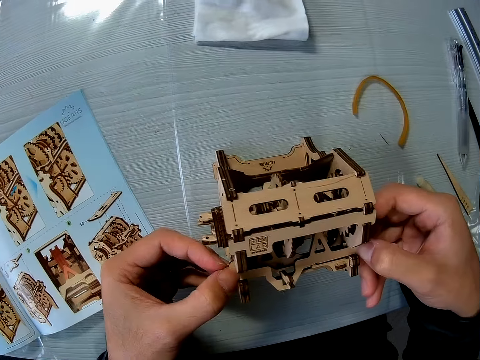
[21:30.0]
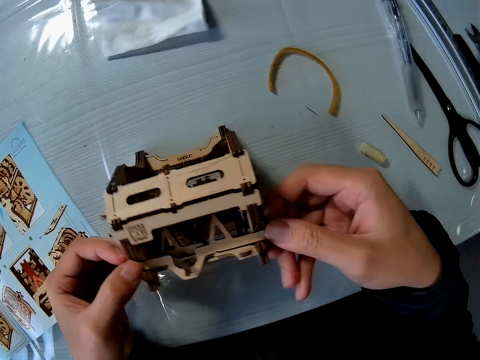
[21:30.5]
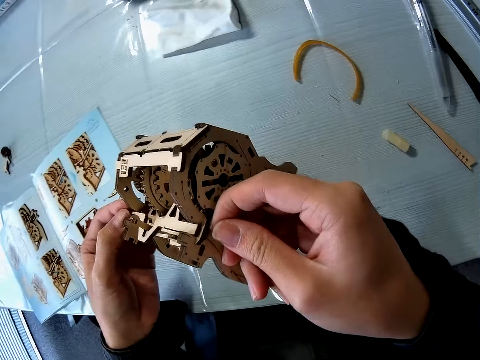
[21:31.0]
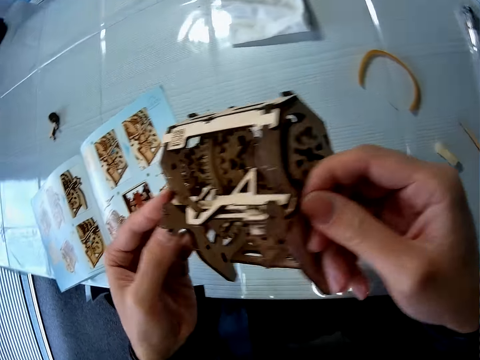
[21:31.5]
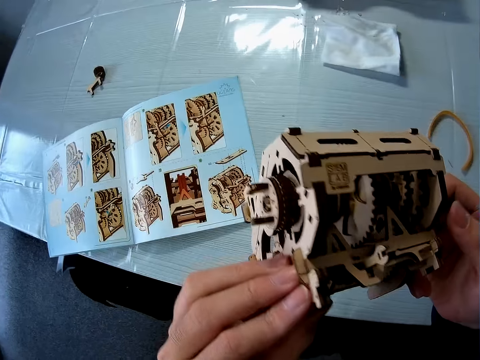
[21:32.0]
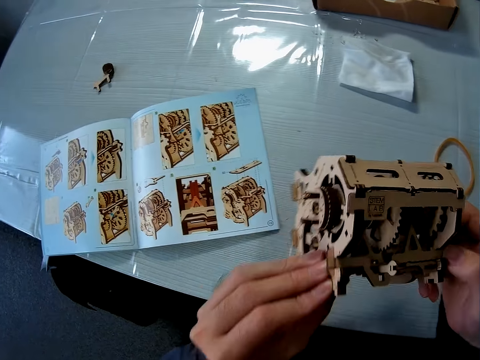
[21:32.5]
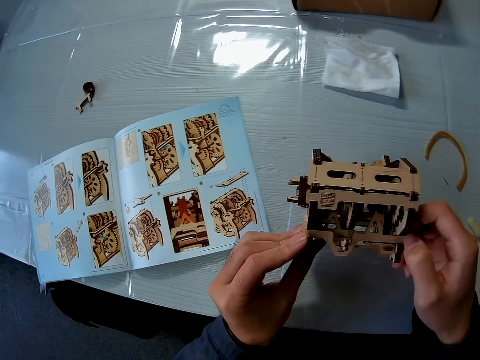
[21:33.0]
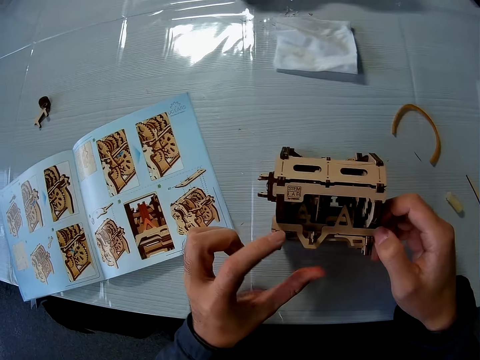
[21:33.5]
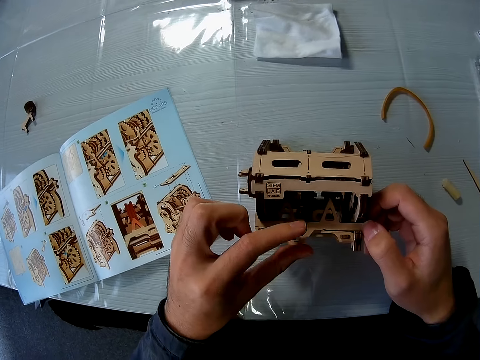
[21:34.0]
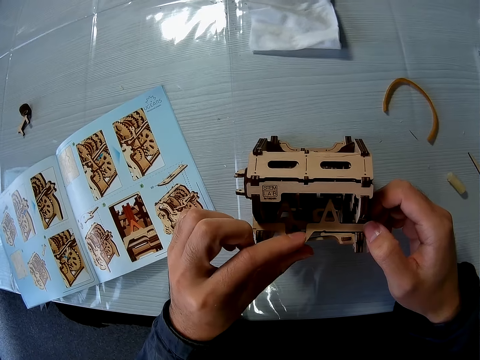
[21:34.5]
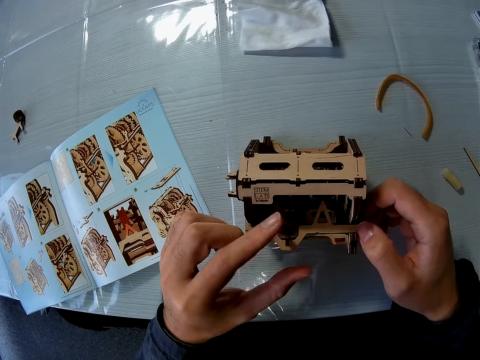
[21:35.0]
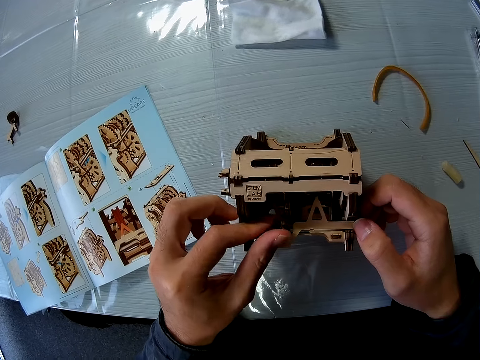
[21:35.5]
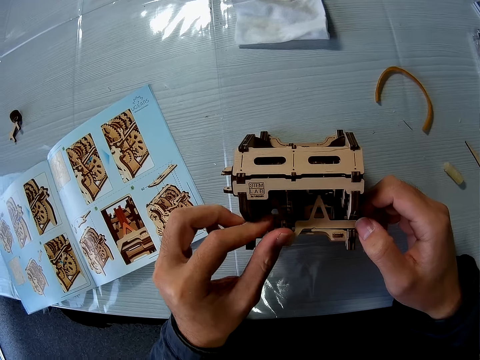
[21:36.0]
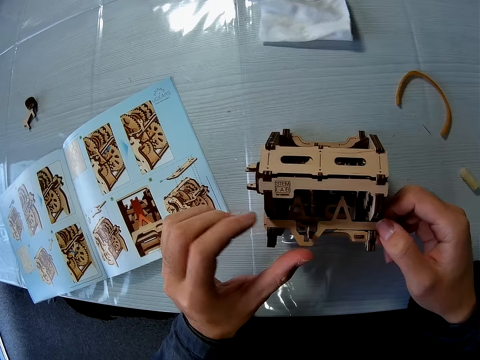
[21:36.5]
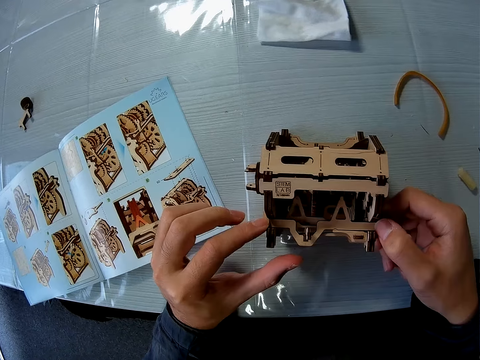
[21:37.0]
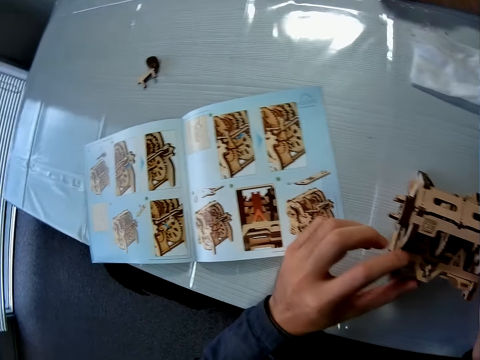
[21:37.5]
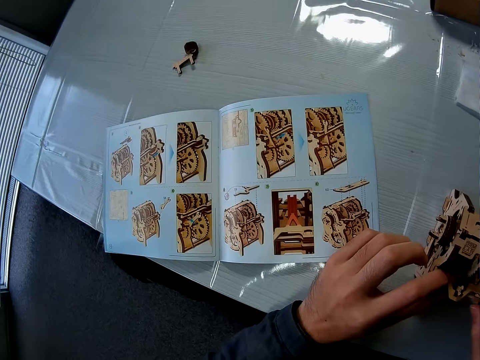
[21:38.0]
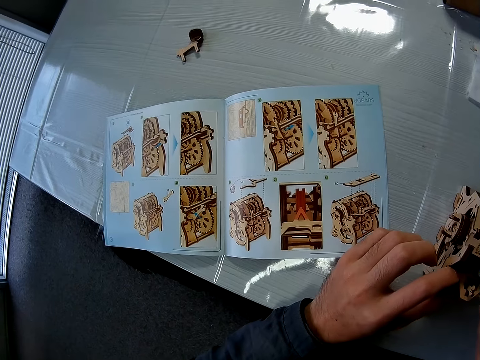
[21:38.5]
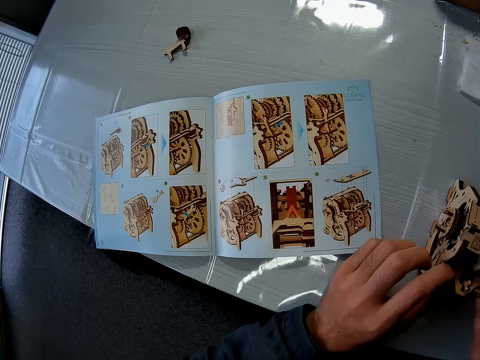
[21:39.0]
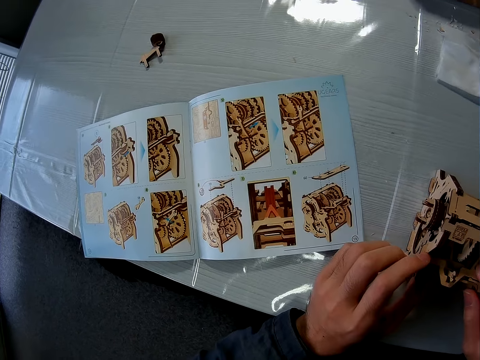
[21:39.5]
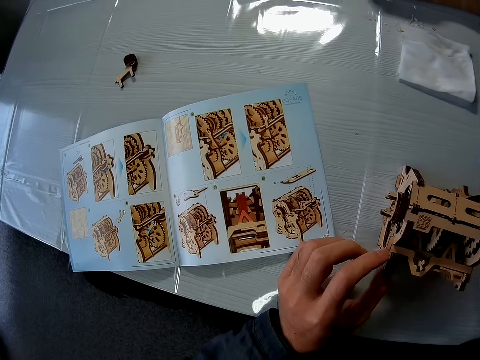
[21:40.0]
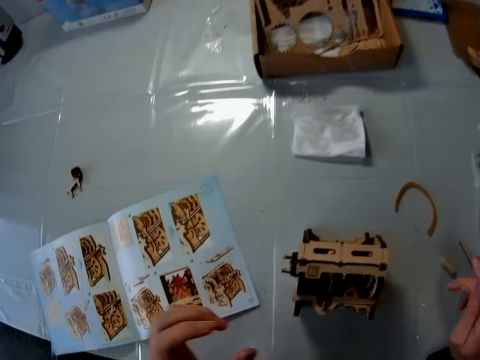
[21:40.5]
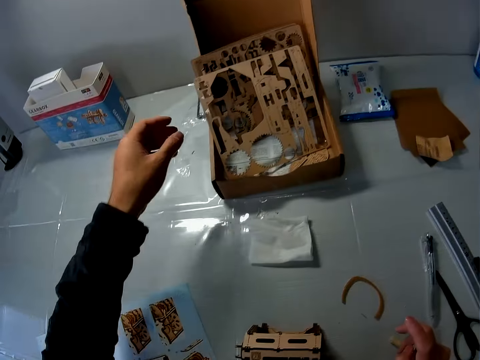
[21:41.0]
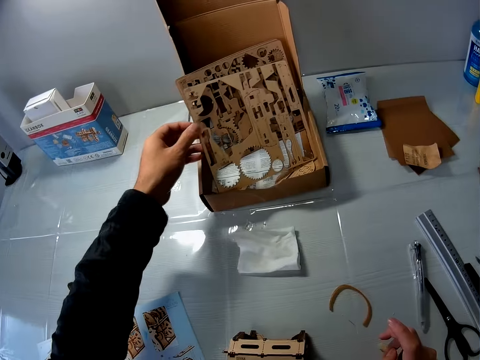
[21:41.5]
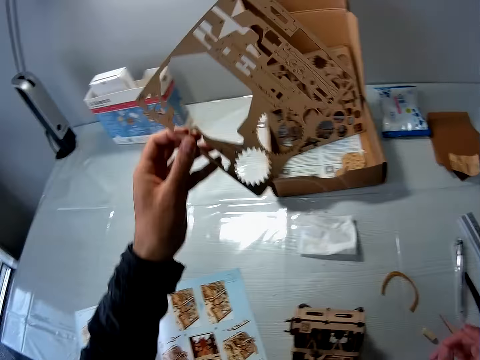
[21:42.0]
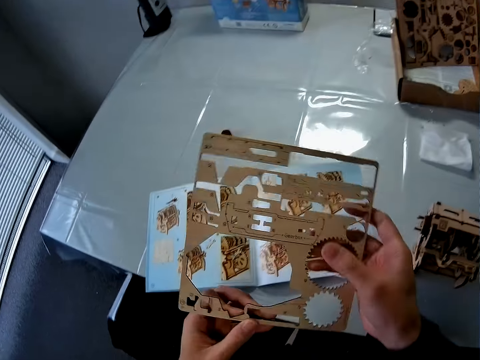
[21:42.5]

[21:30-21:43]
The camera wearer fixes the stem gear. They look at the stem gear. They put the stem gear on the table. They pick up the wood sheet in the carton on the table.

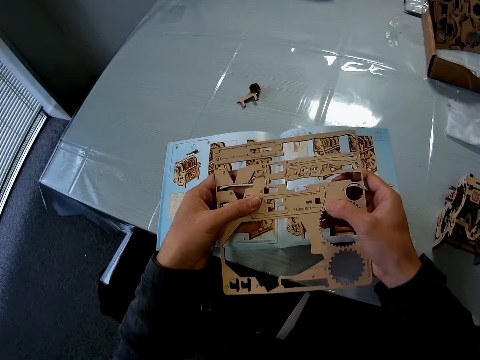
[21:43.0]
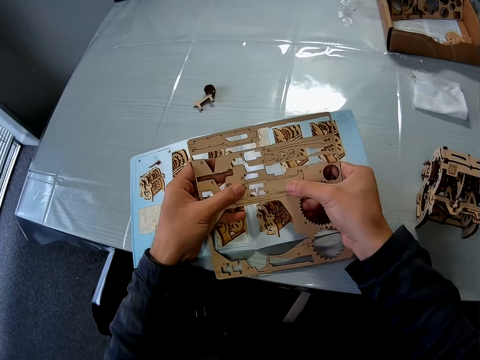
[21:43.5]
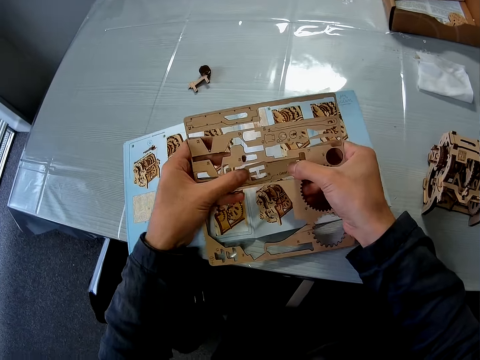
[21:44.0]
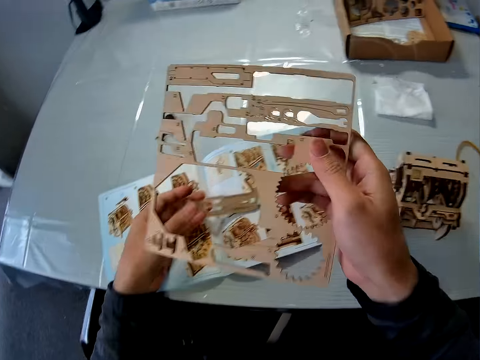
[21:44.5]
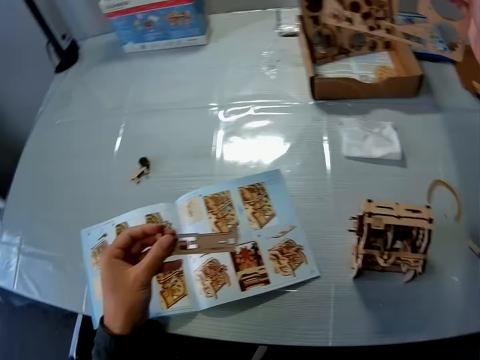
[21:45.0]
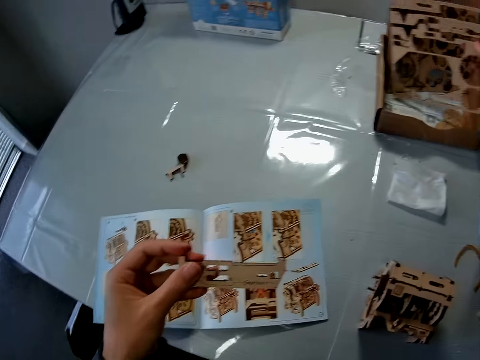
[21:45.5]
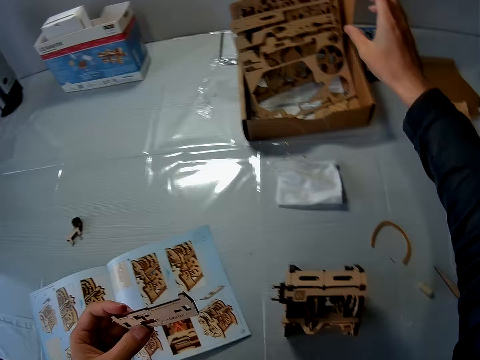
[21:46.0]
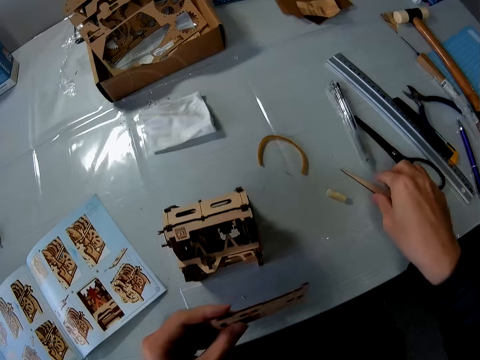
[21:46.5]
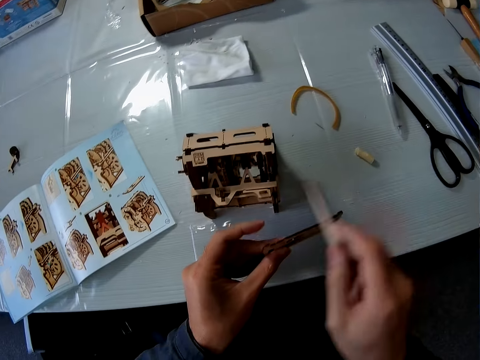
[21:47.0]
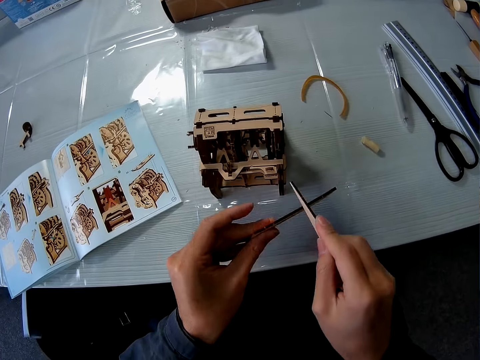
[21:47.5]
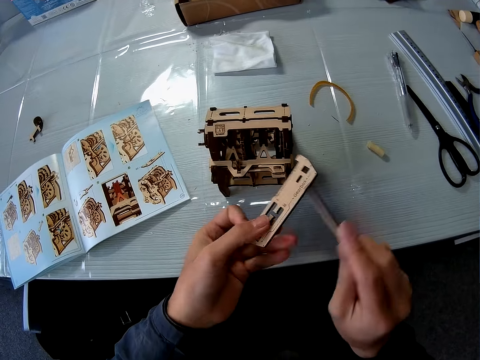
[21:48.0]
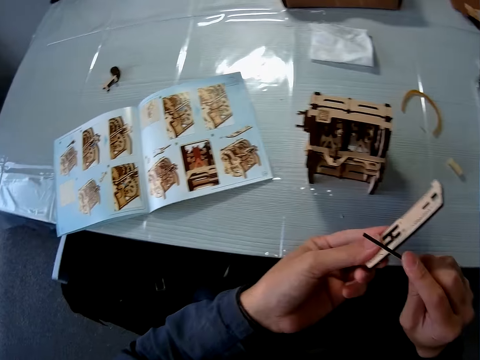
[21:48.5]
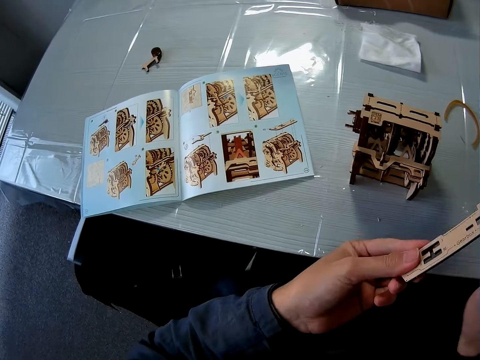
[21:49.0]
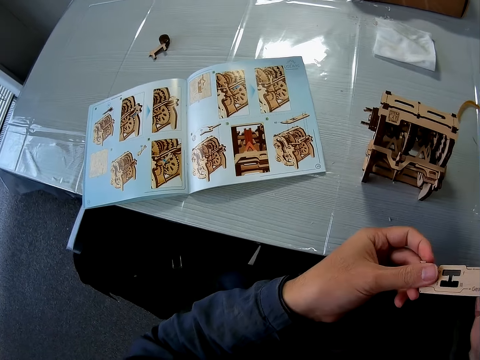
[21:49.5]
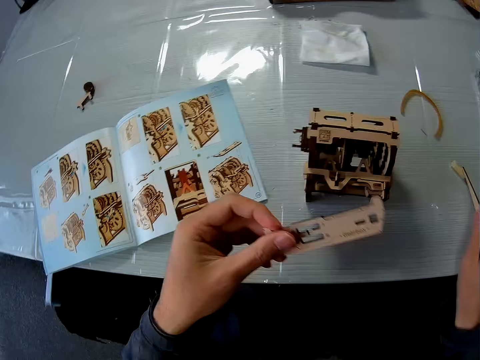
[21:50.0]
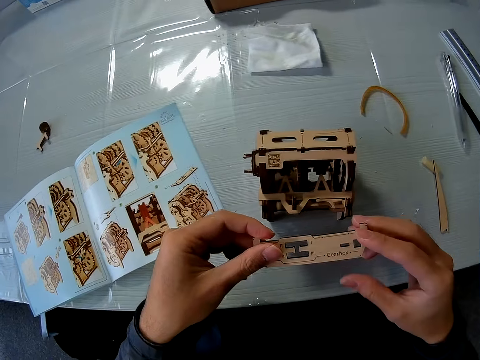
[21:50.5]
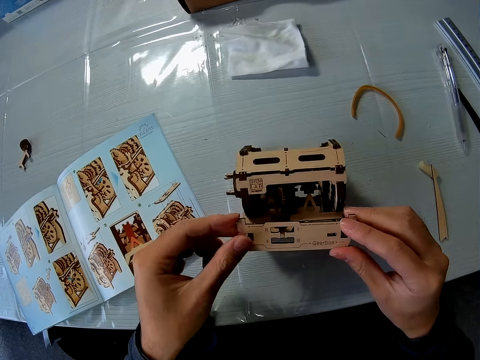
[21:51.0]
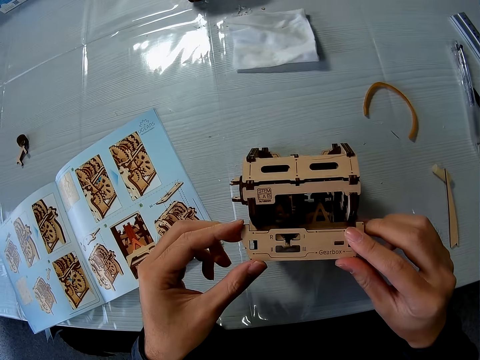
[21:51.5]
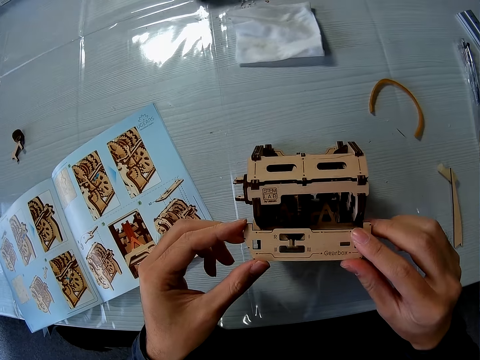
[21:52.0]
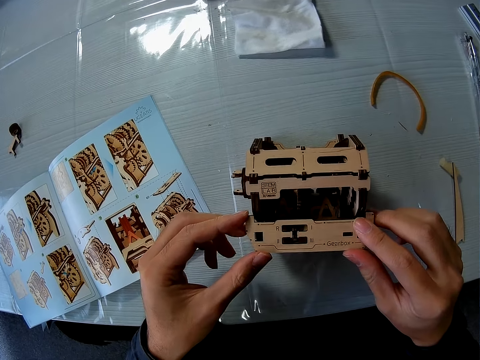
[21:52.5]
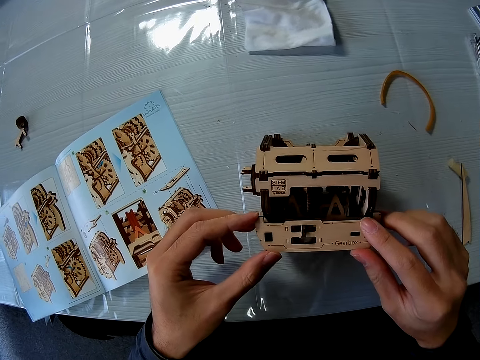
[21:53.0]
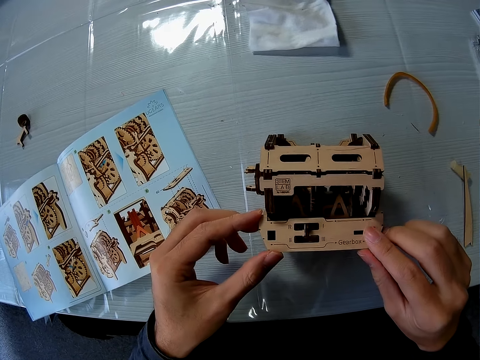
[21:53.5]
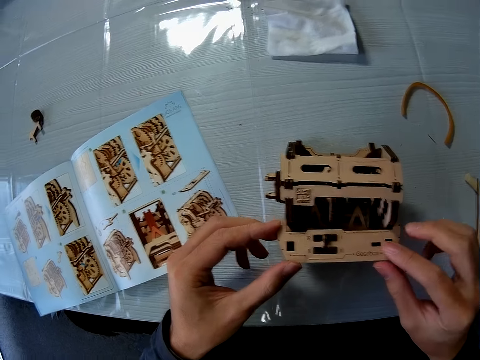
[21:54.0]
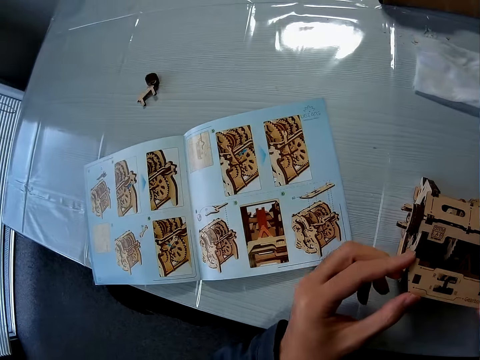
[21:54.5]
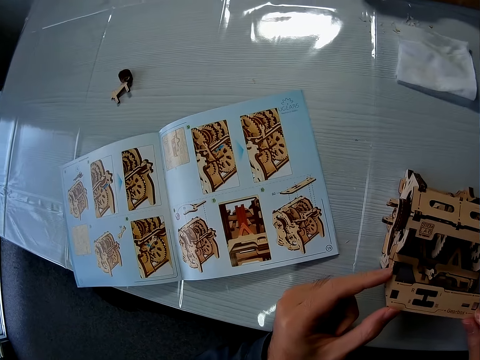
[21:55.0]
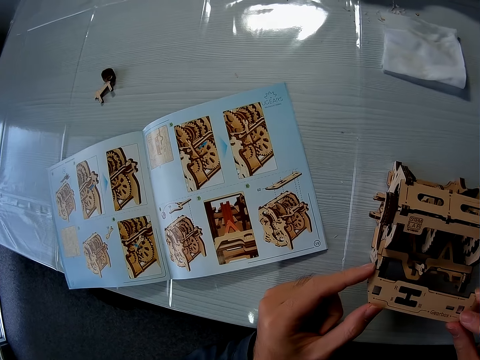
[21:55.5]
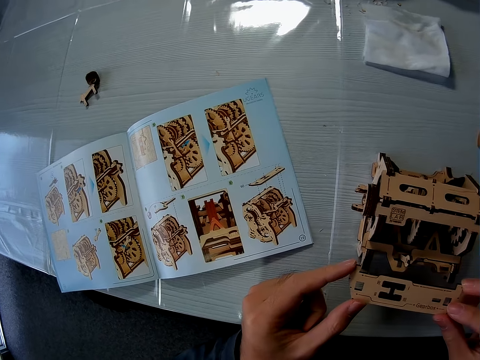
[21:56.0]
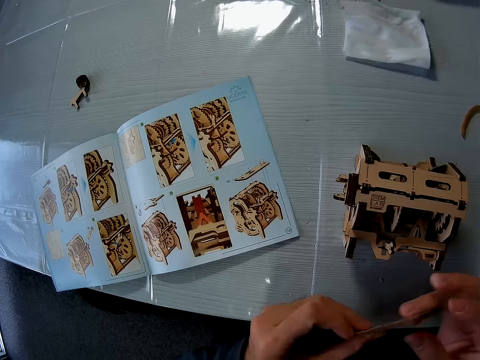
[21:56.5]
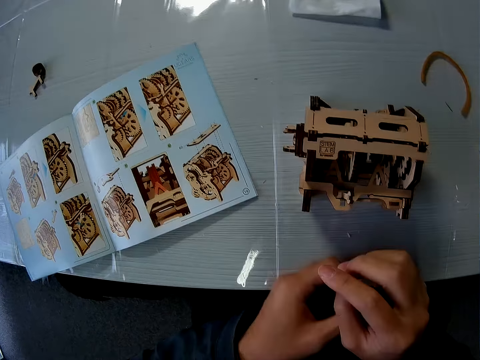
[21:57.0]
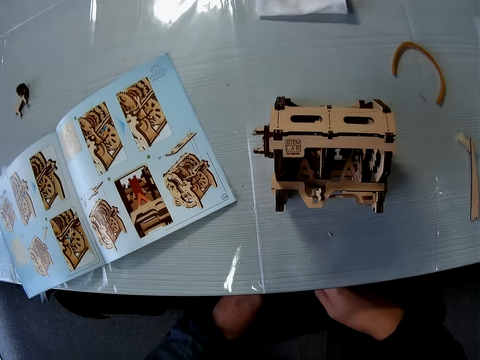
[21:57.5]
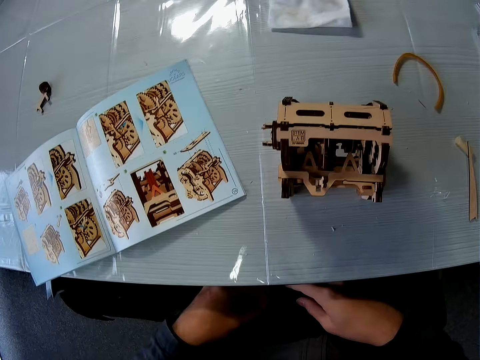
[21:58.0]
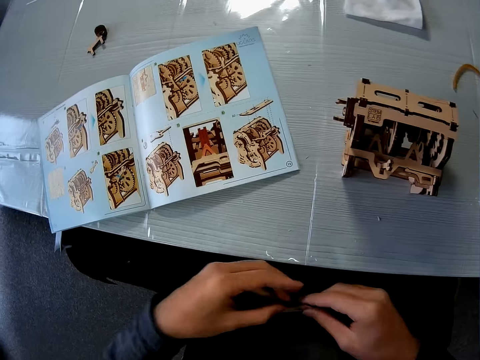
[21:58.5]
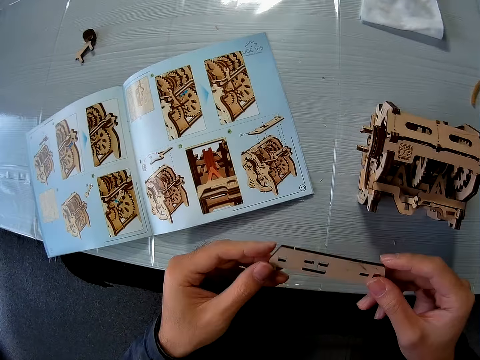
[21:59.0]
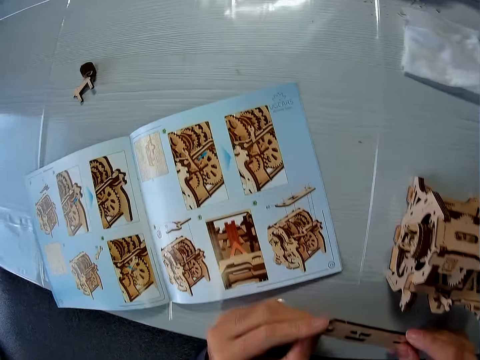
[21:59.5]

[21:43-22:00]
The camera wearer detaches the wood piece from the wood sheet. He drops the wood sheet in the carton on the table. He picks up the wood file on the table. He files the wood piece with the wood file. He drops the wood file on the table. He attaches the wood piece to the wooden mechanical model. He looks at the piece of paper. He drops the wood piece on his thigh and picks up the wood piece on his thigh.
